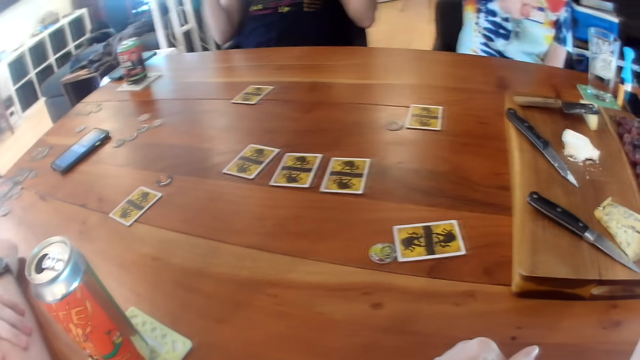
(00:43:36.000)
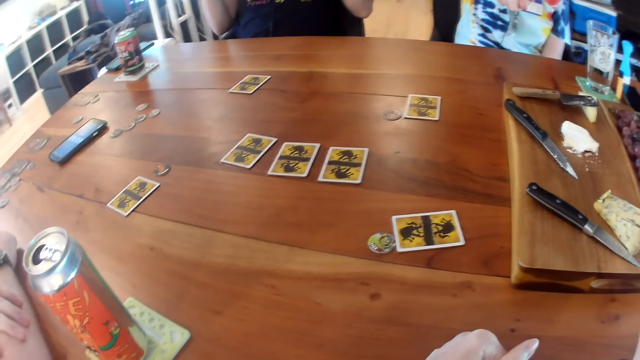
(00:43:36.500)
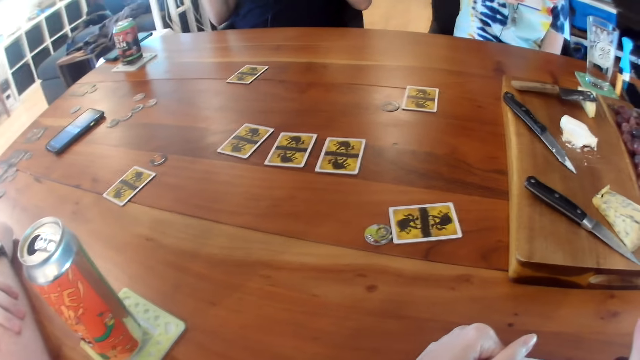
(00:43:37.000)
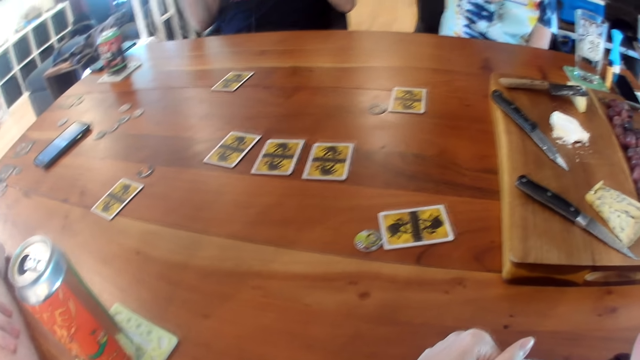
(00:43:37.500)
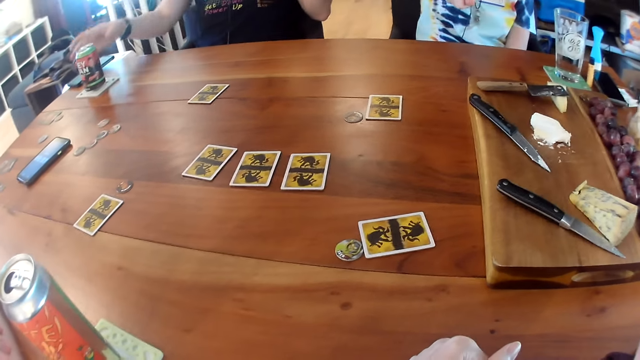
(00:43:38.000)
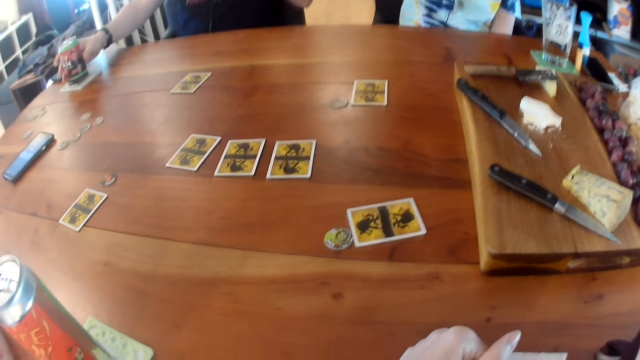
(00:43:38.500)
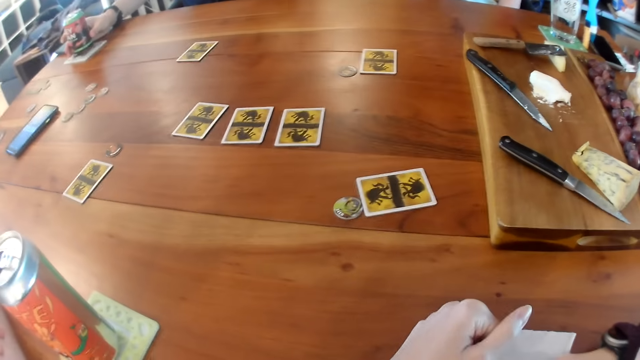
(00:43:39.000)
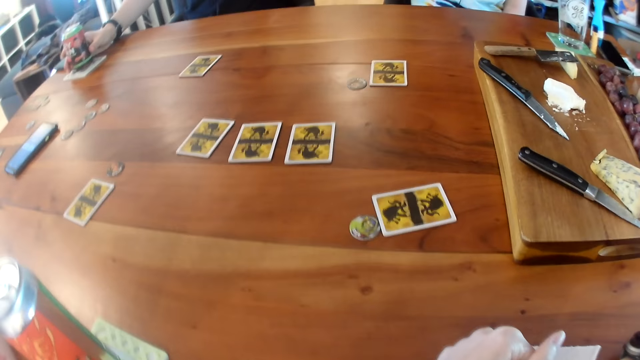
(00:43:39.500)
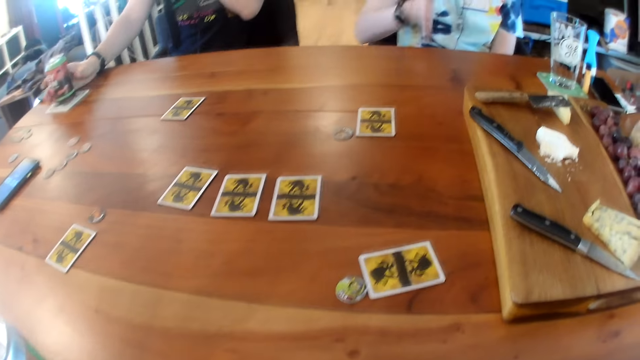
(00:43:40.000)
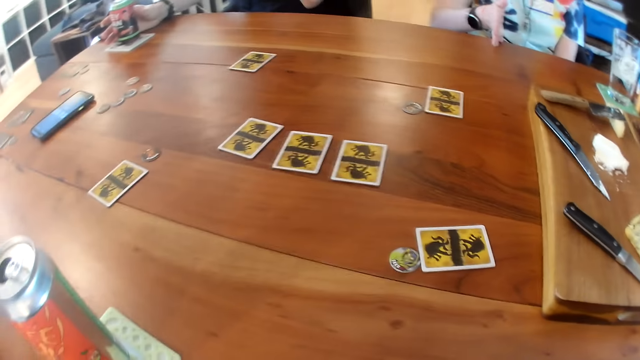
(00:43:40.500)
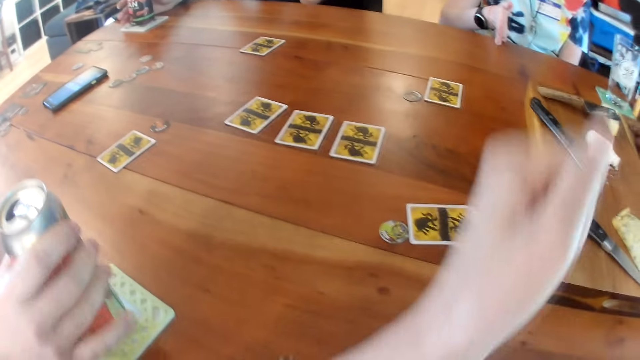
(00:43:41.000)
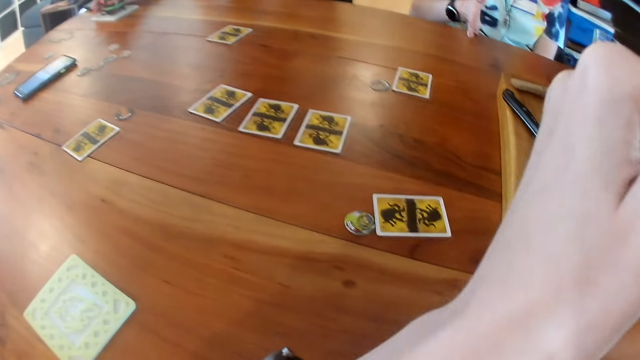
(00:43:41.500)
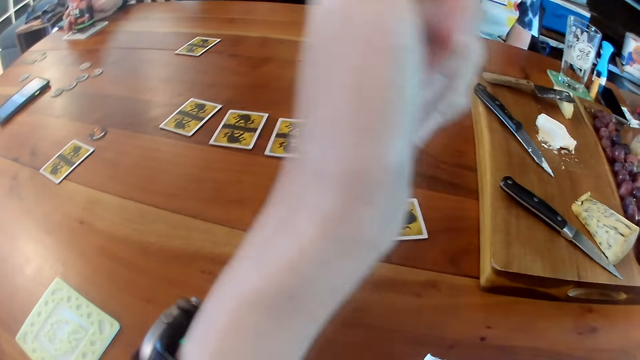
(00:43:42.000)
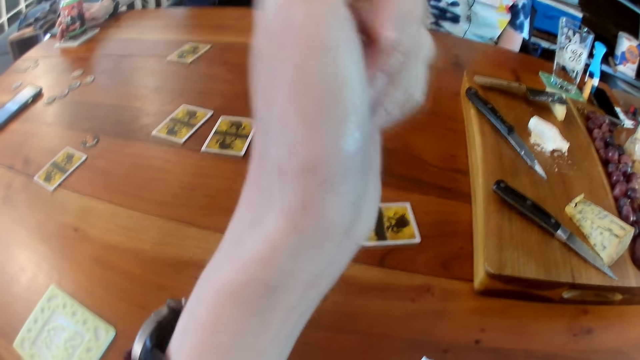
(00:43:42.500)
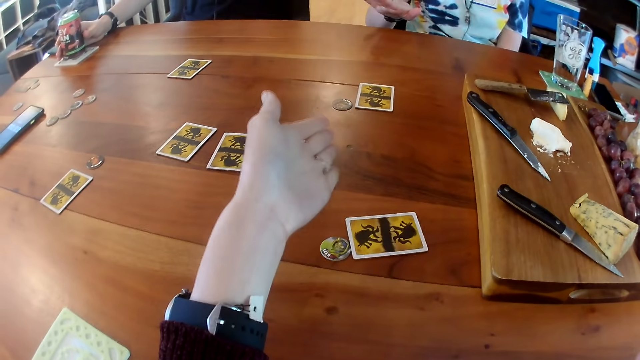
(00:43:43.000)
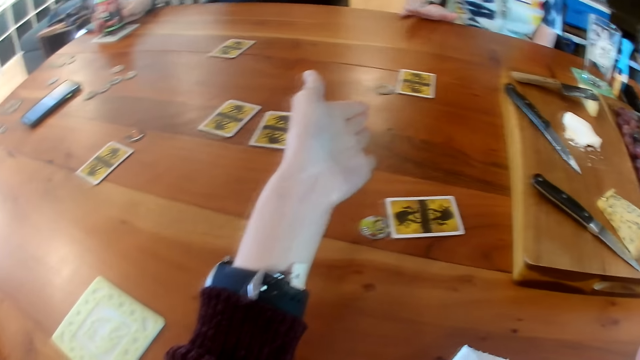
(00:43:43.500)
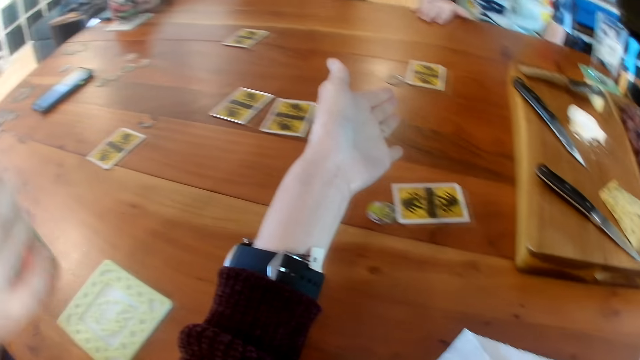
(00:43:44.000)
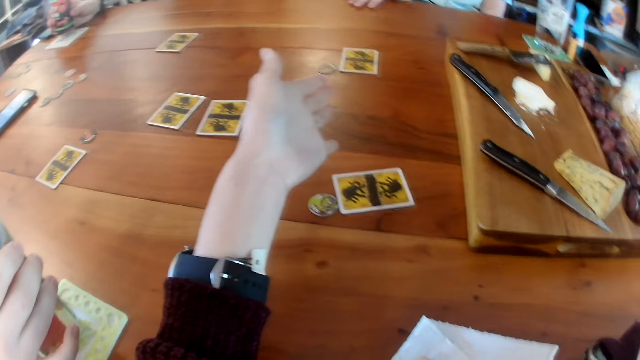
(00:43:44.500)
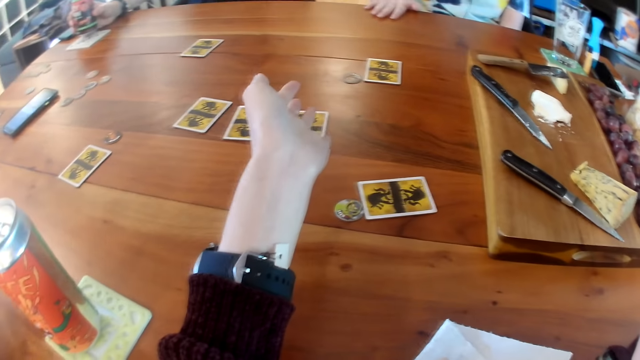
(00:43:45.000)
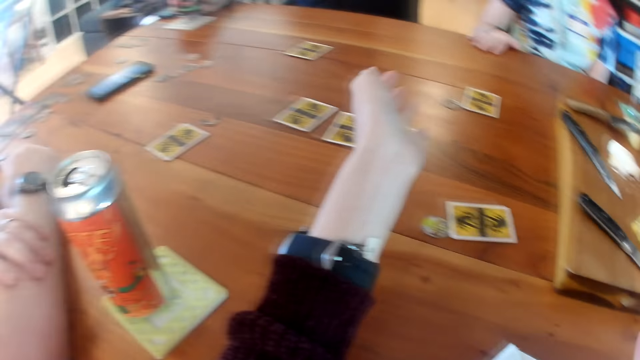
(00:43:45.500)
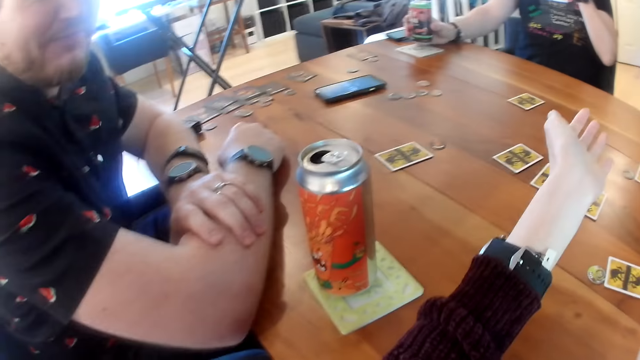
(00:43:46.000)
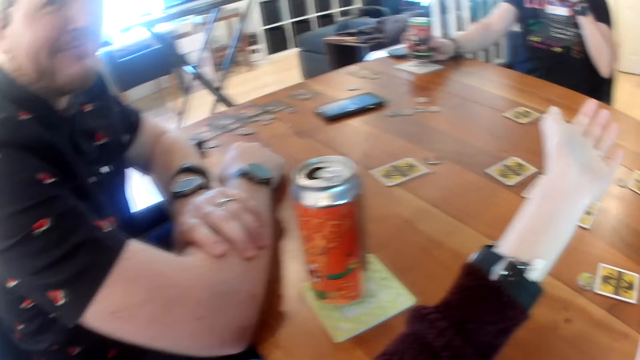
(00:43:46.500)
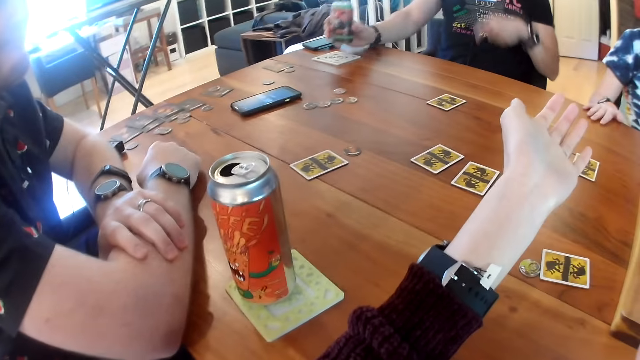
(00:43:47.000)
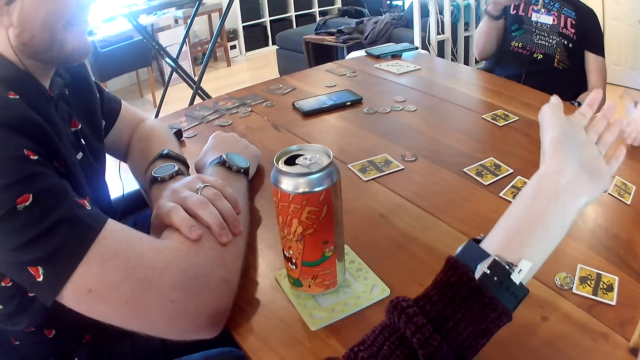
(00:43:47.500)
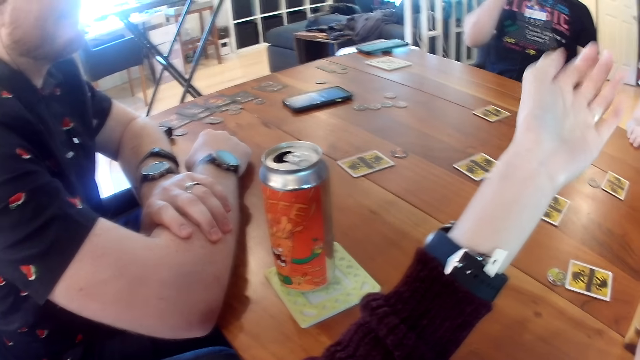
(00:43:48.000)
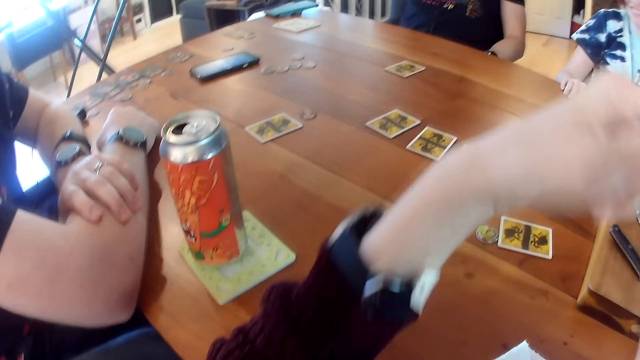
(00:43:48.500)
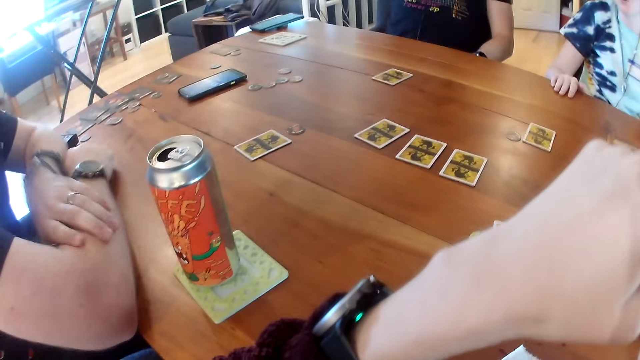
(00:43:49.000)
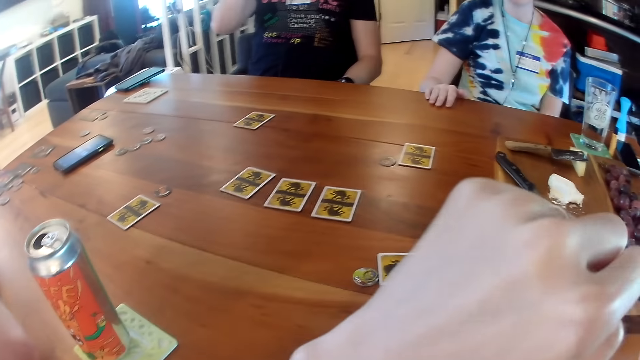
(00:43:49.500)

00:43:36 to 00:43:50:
The camera wearer converses with a man. She interacts with the man. Another man touches a can of beer on a table. The other man holds the can on the table with his right hand. A woman converses with the camera wearer, the first man and the other man, and places her right hand on the table. The first man picks up a can of beer from the table with his right hand. The camera wearer raises her left hand to her face. She touches the face. She sways a hand. She converses with the first man, the woman and the other man, and holds her left hand out. The first man drops the can on the table with his right hand. The camera wearer converses with the woman. The other man picks up the can of beer from the table with his right hand. The other man drinks beer.

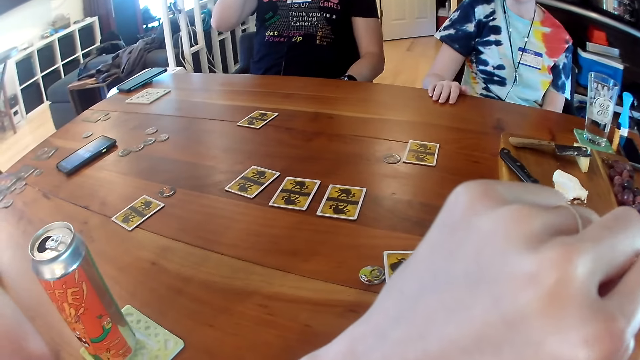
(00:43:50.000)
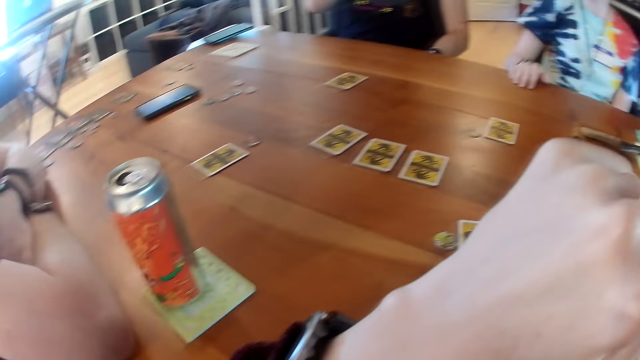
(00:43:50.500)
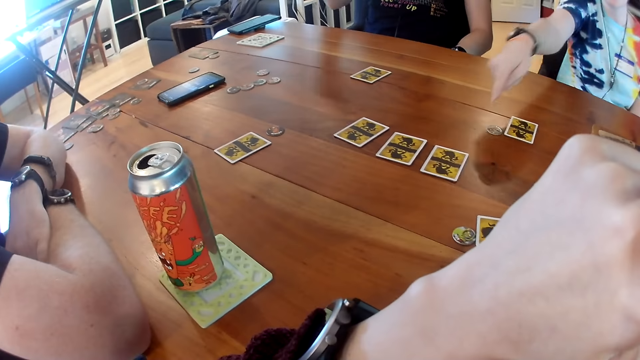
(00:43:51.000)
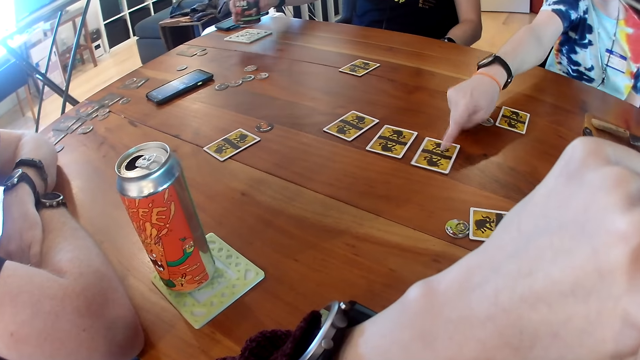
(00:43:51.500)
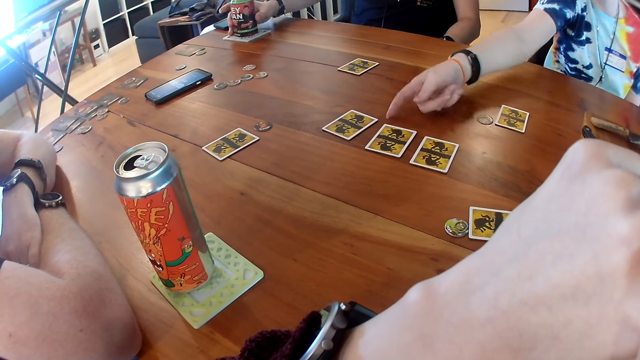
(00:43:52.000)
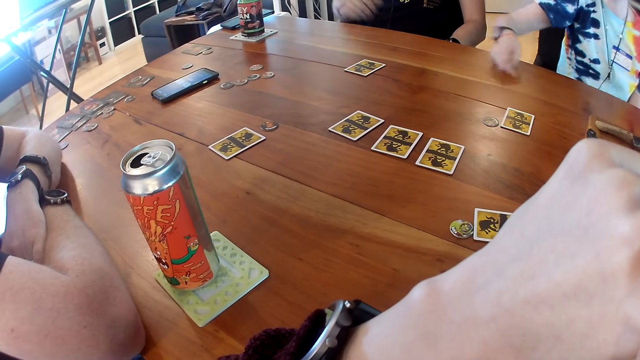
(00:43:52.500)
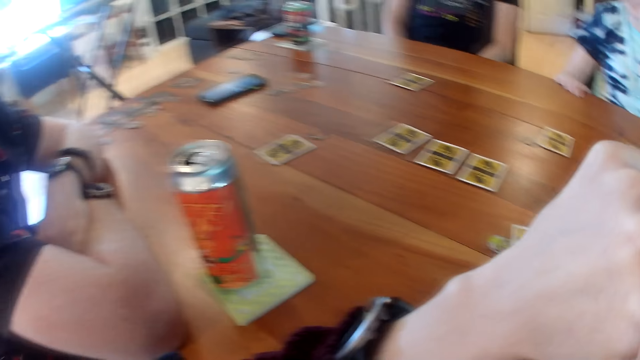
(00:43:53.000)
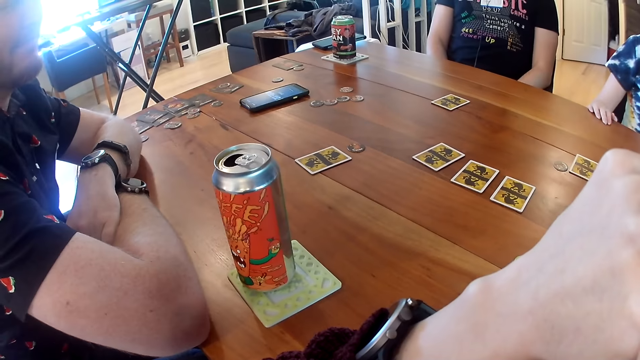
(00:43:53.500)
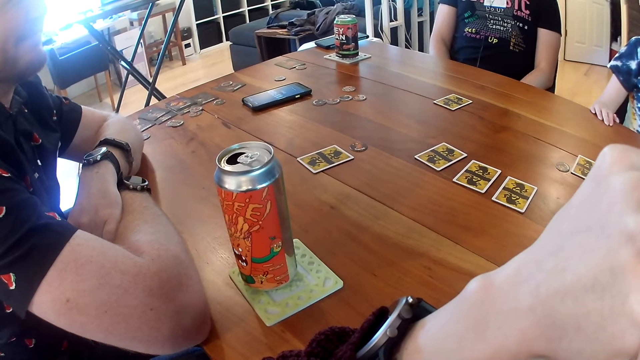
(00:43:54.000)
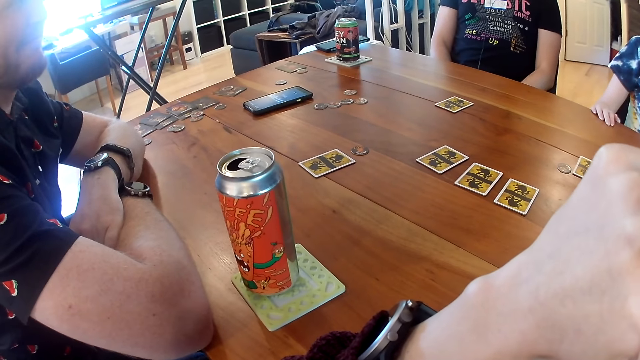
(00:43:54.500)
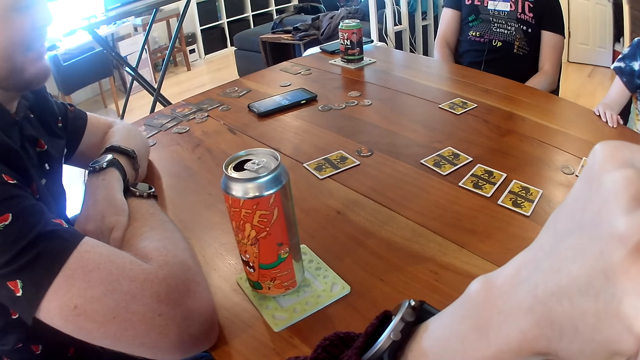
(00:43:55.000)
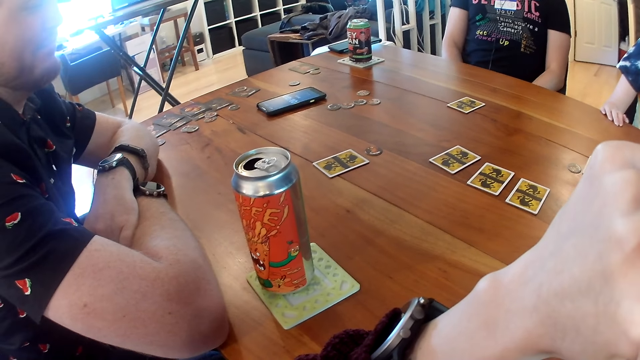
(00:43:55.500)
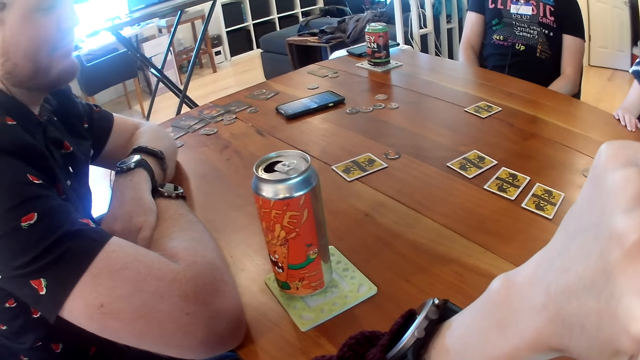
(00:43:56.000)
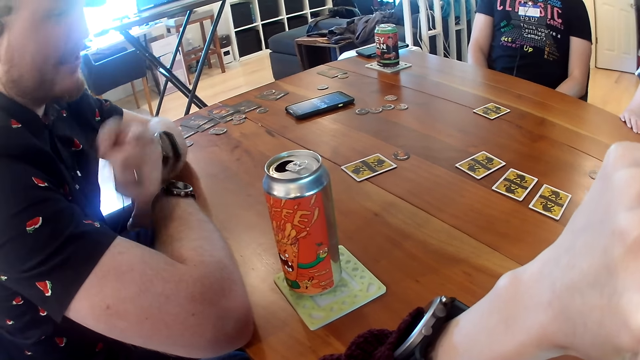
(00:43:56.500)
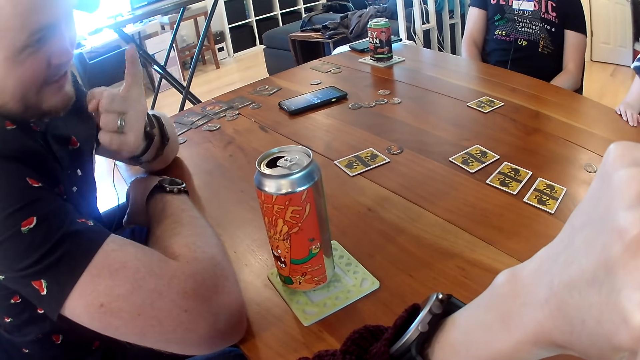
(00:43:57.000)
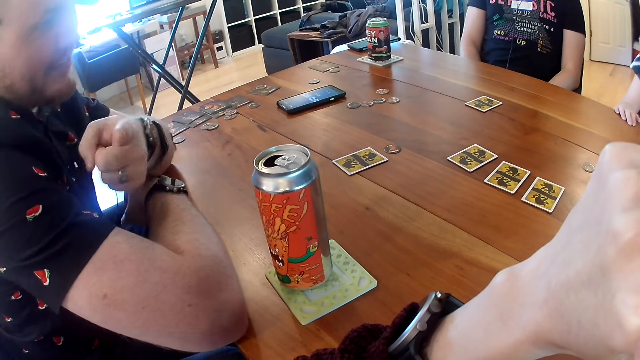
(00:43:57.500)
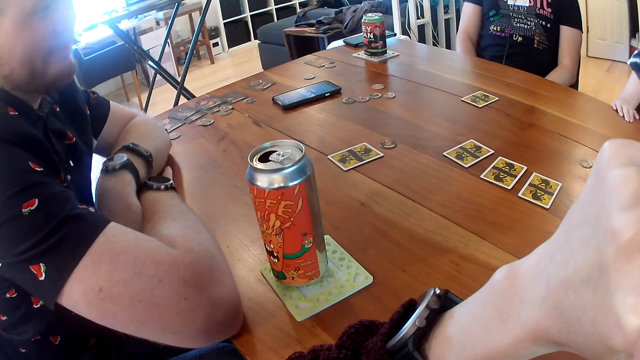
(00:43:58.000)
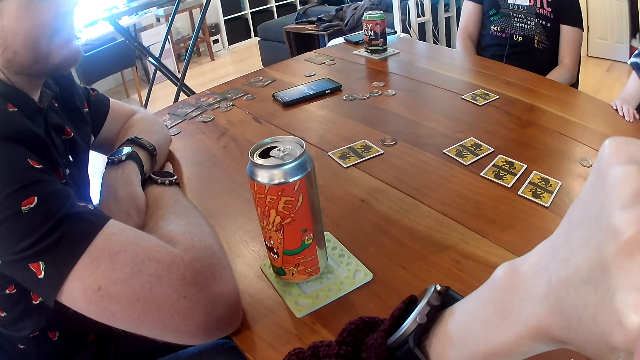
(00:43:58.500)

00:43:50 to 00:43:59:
A woman interacts with the camera wearer. The camera wearer raises her left hand to her face. The woman converses with the camera wearer. The woman points at the cards on the table with her right index finger. A man drops a can on the table with his right hand. The woman places her right hand on the table. The camera wearer looks around. Another man converses with the camera wearer. He converses with the woman and converses with the first man, and points at the camera wearer with his left index finger.
